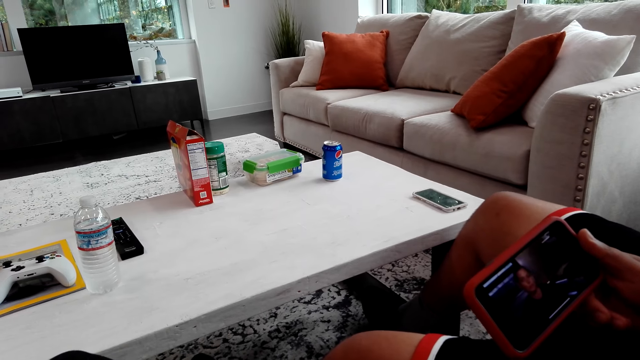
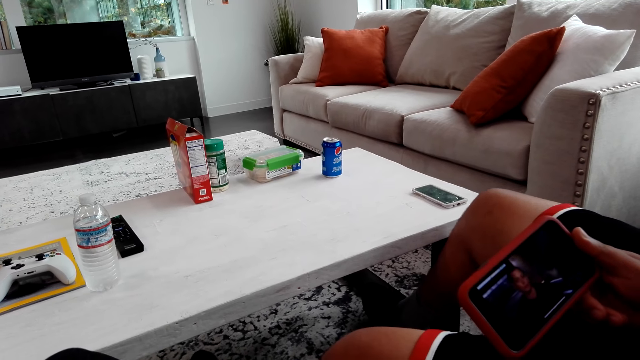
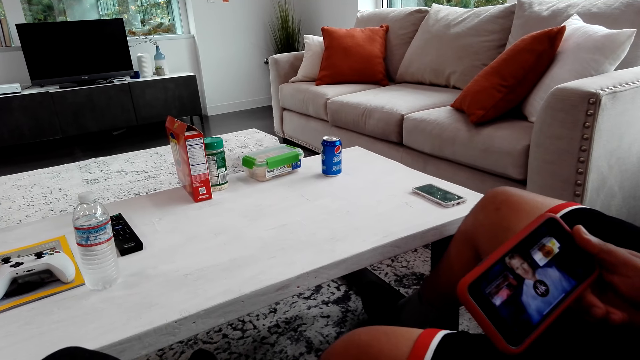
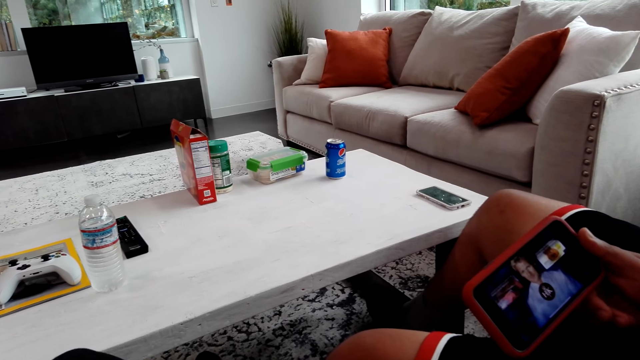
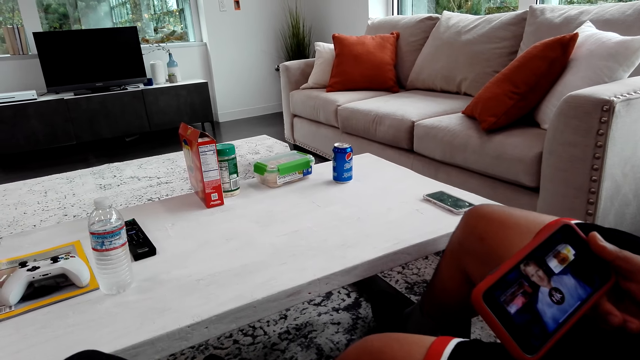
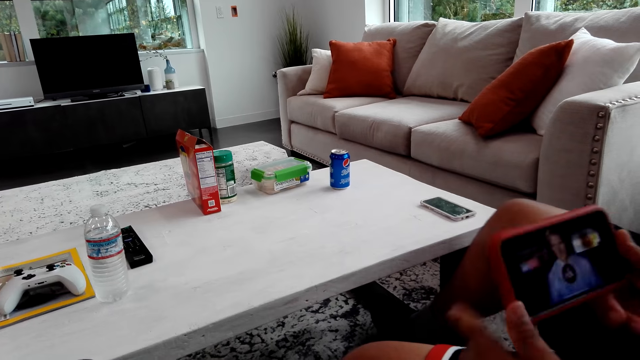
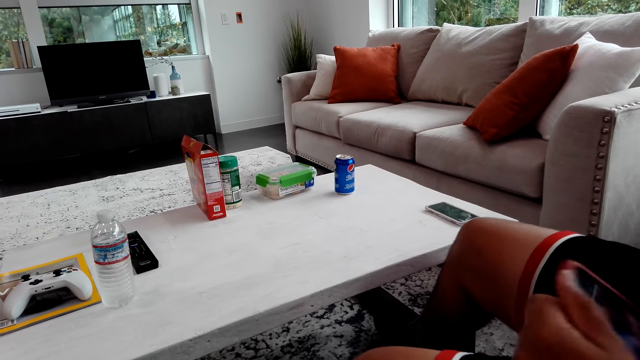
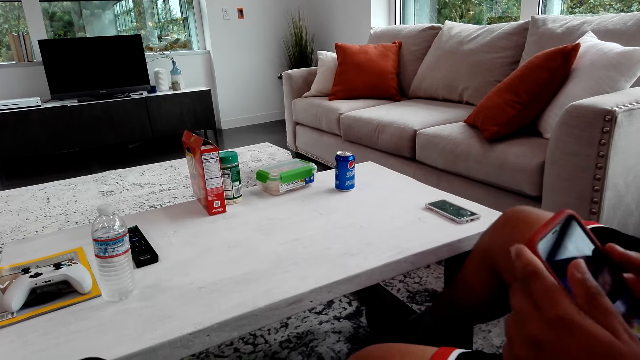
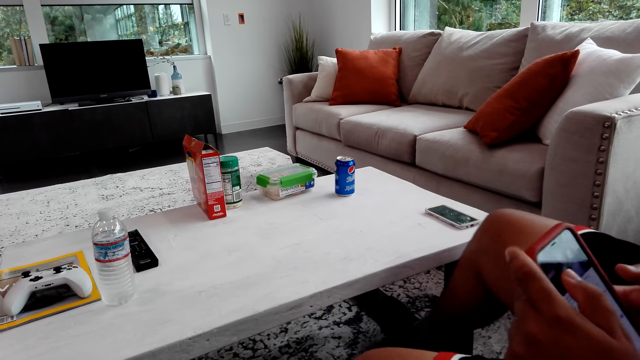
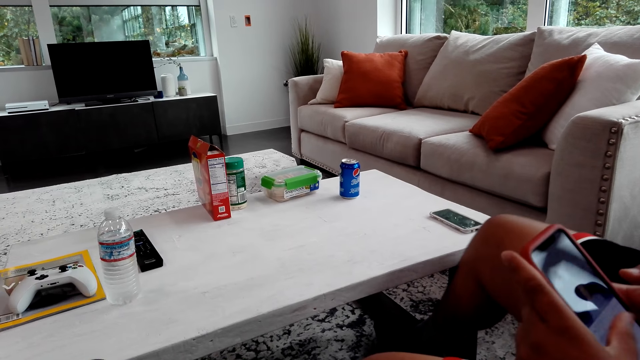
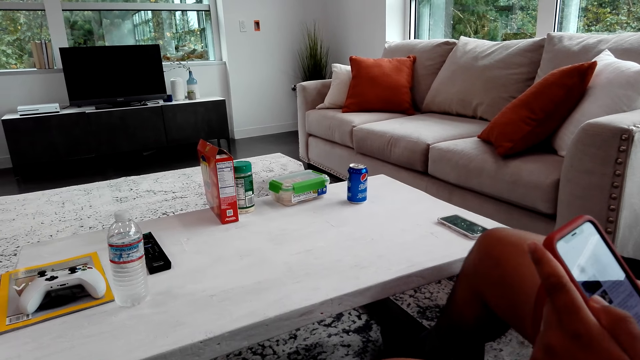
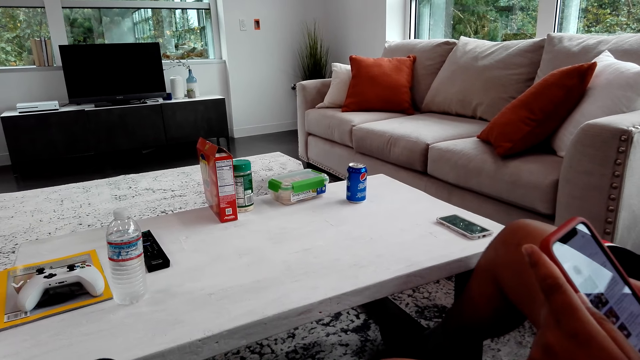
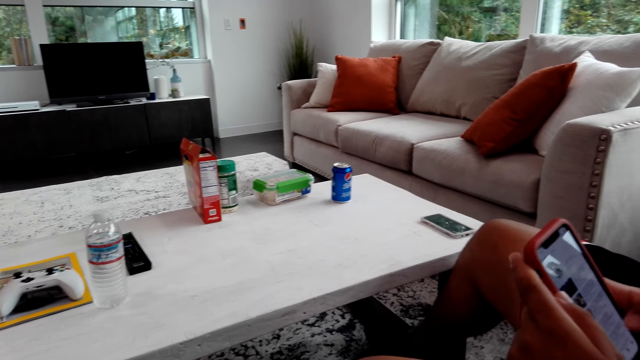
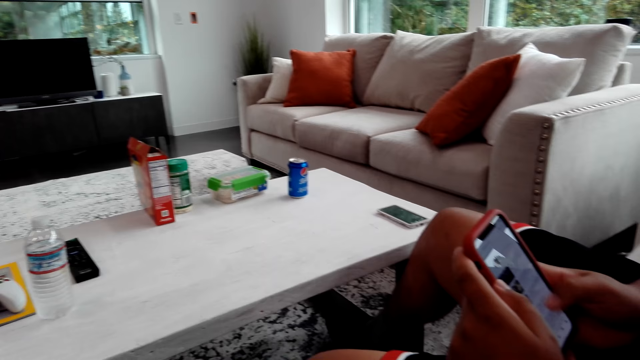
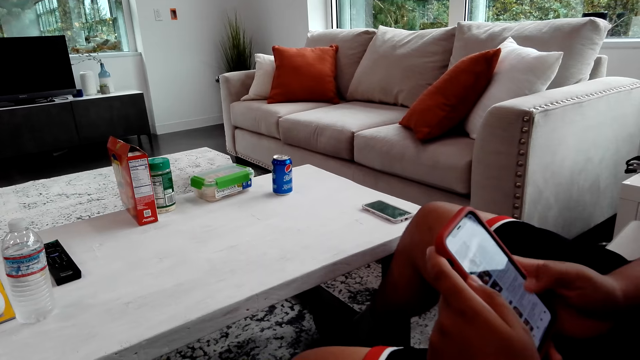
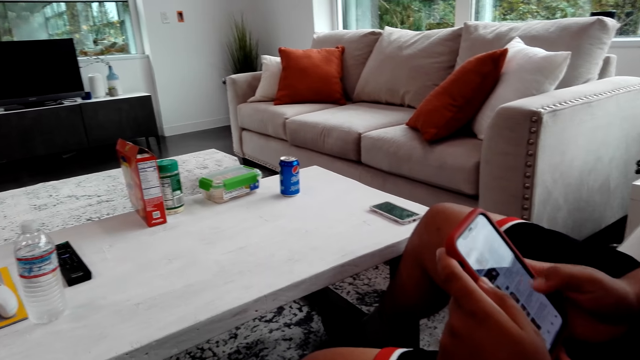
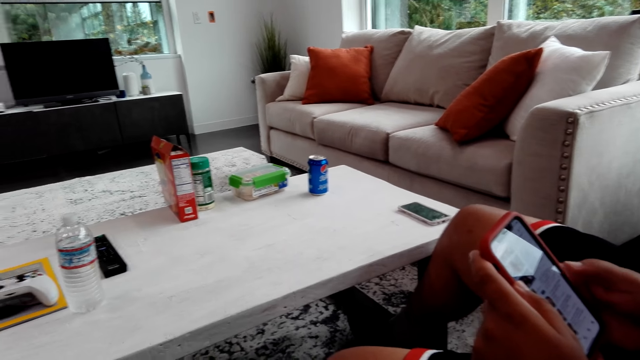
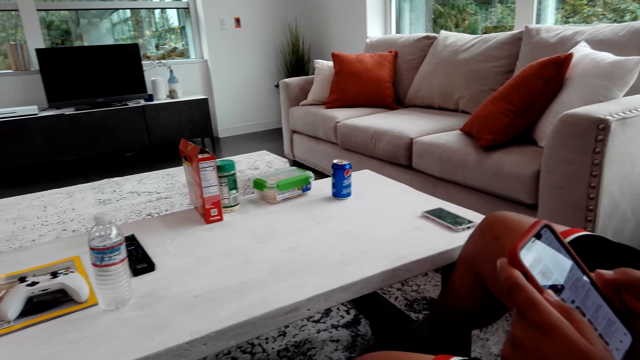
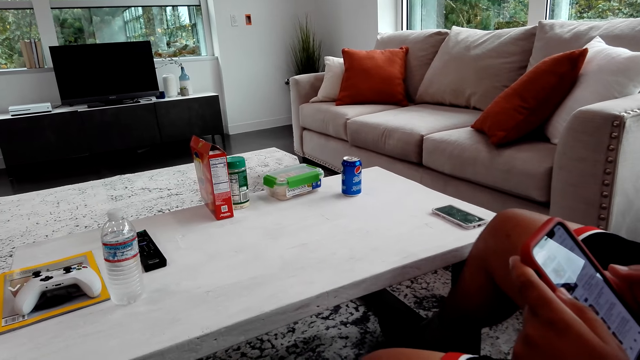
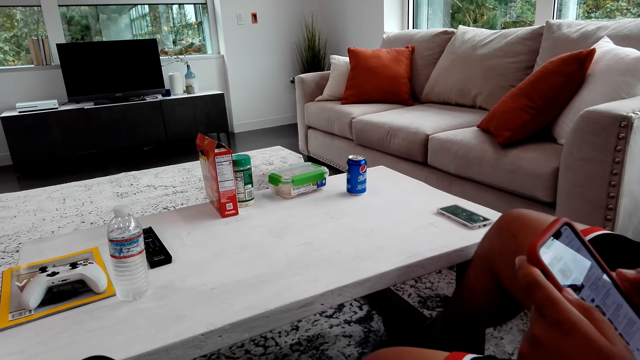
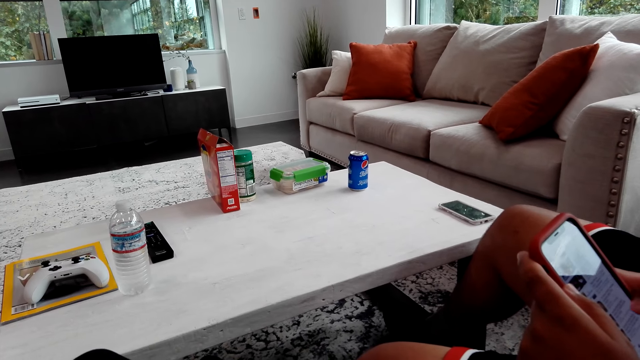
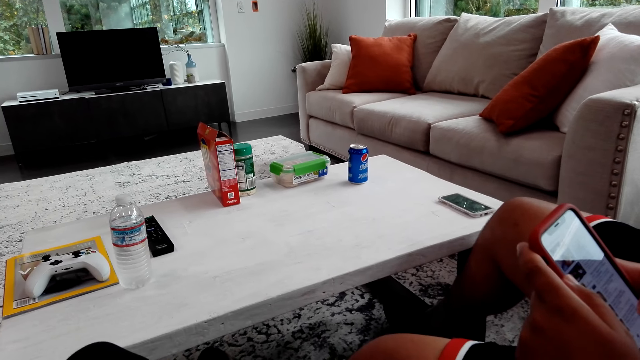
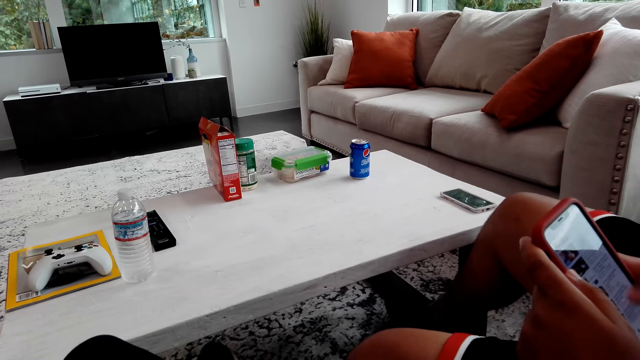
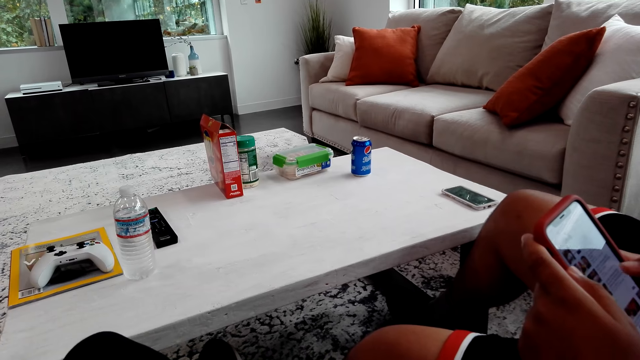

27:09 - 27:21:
A man shakes his legs. The man turns the phone. The man stares on the phone. The camera wearer stares on the phone. The man operates the phone and shakes his legs. The man scrolls on the phone. The camera wearer talks with the man.

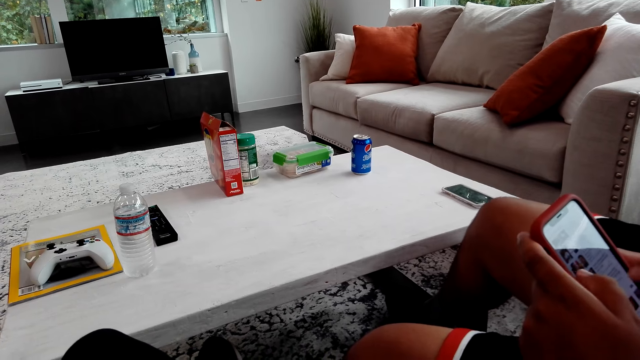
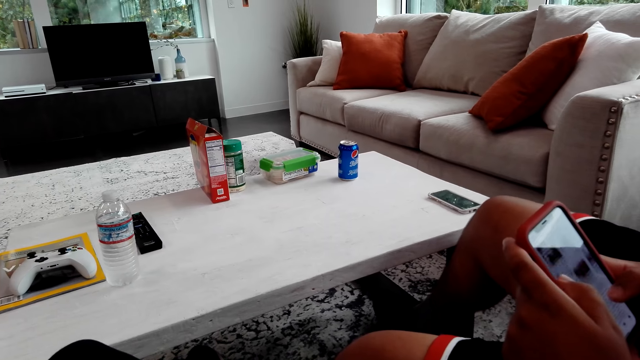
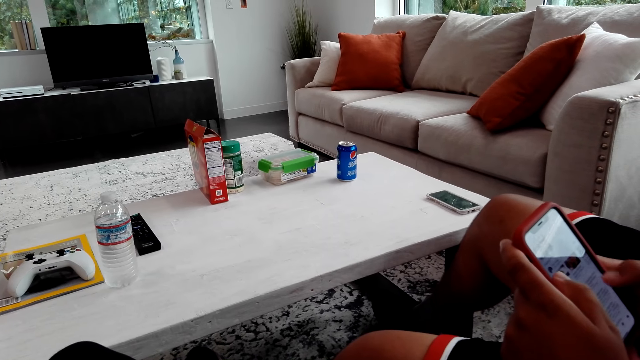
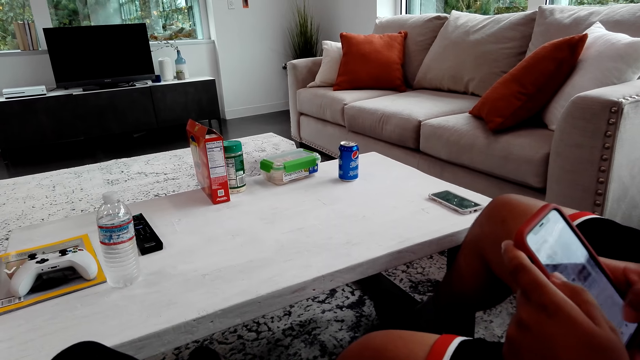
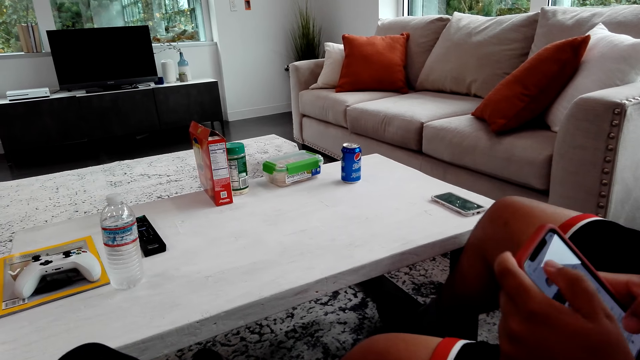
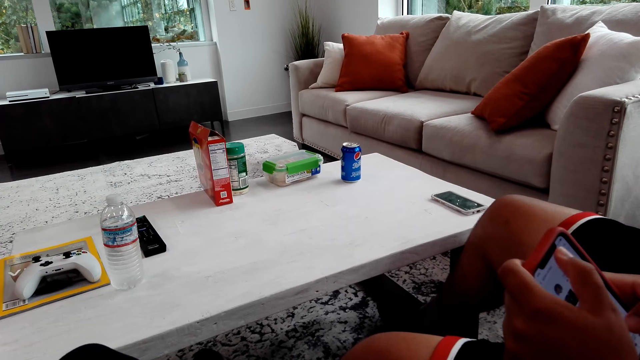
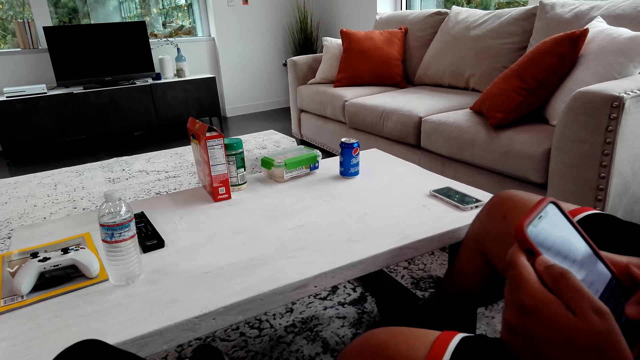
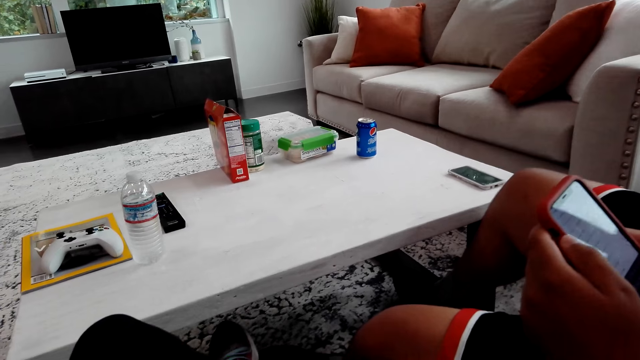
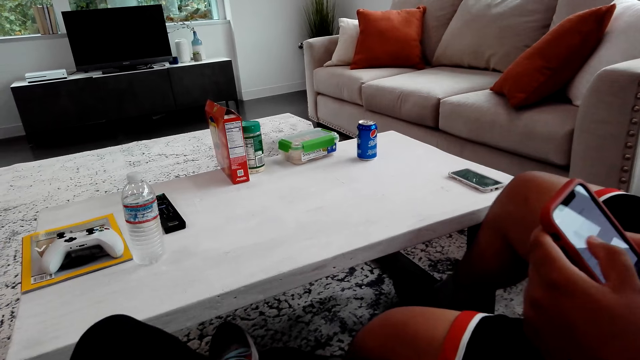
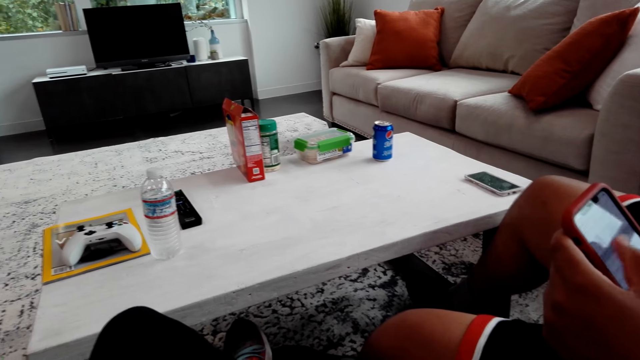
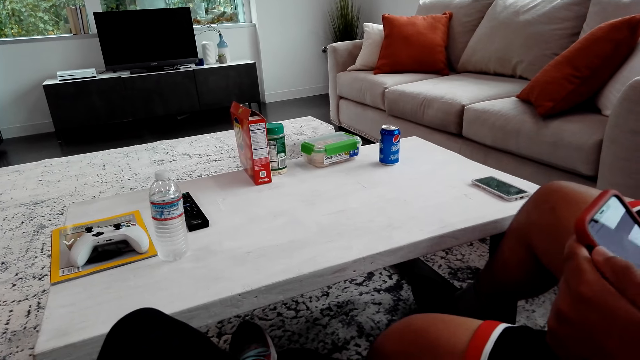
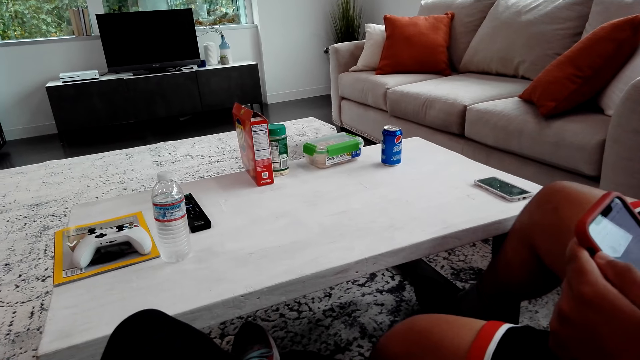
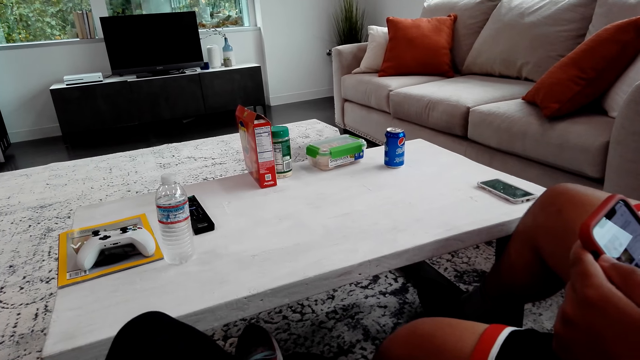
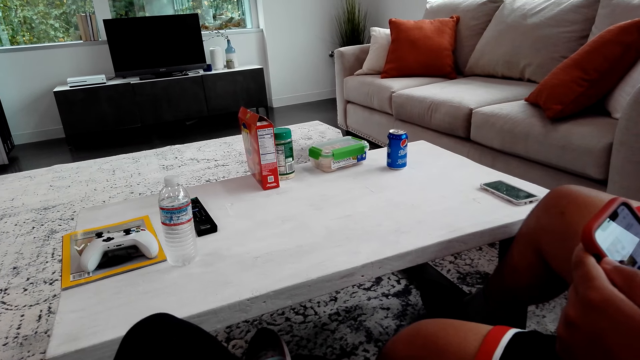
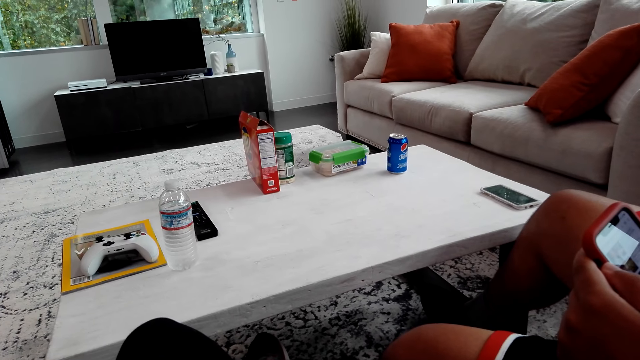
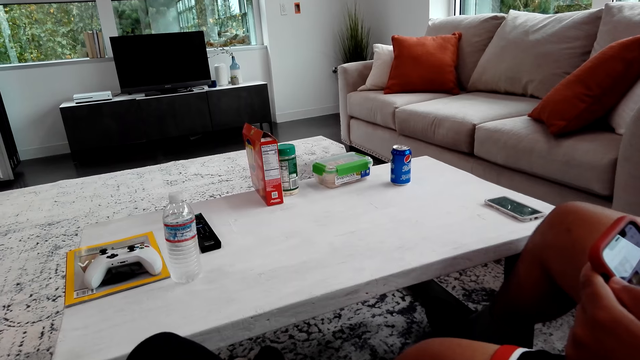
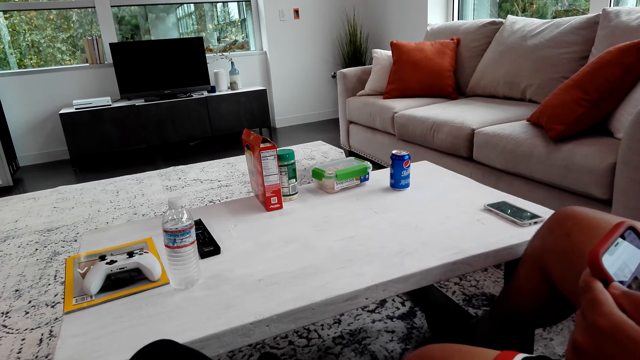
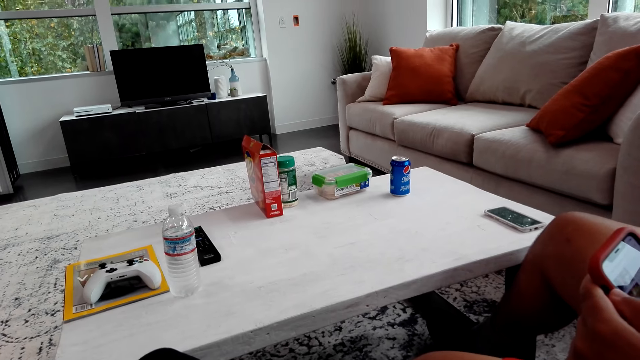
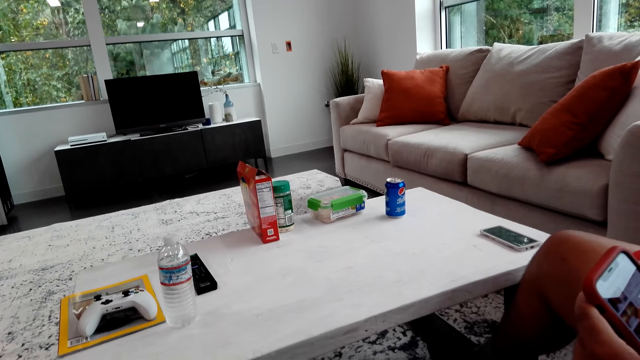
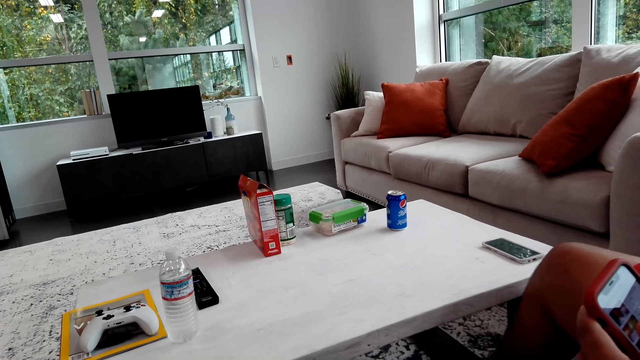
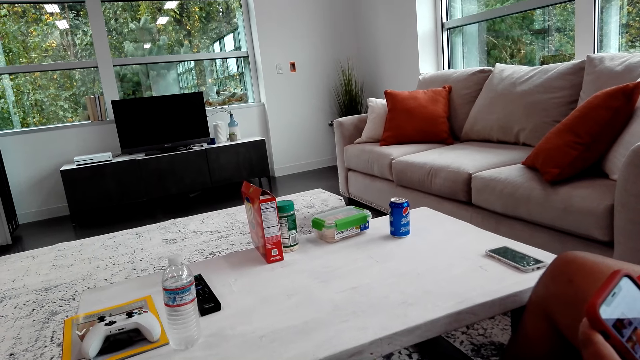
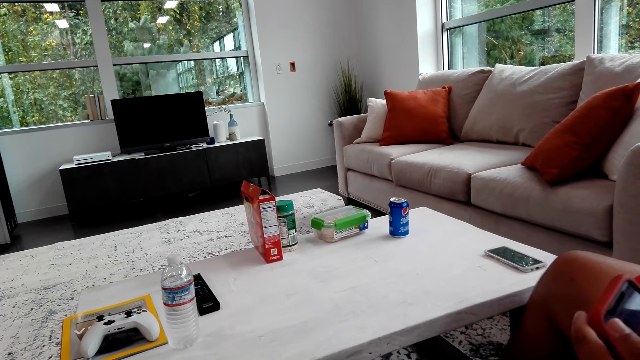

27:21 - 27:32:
A man scrolls on the phone. The camera wearer looks around. The man shakes legs.
